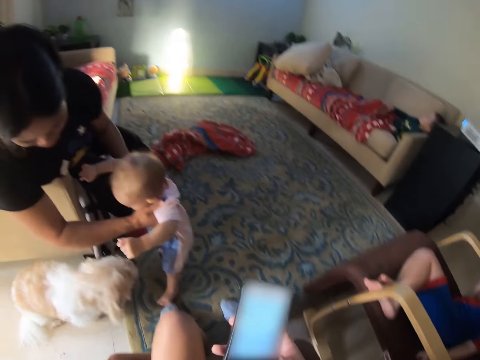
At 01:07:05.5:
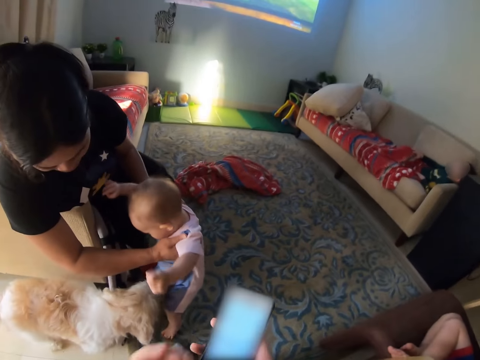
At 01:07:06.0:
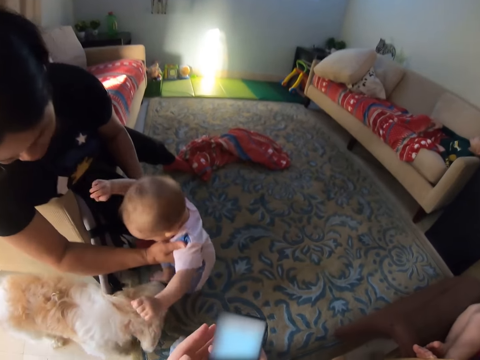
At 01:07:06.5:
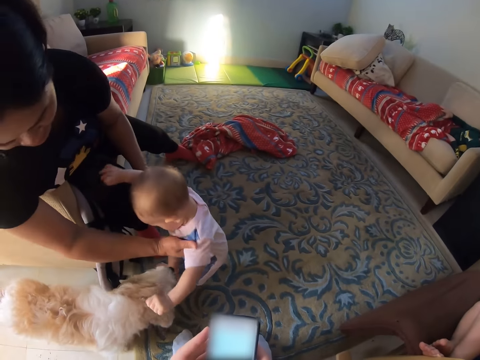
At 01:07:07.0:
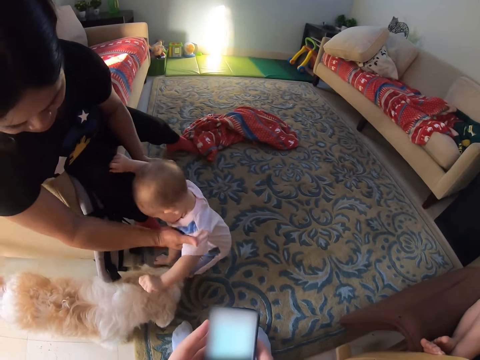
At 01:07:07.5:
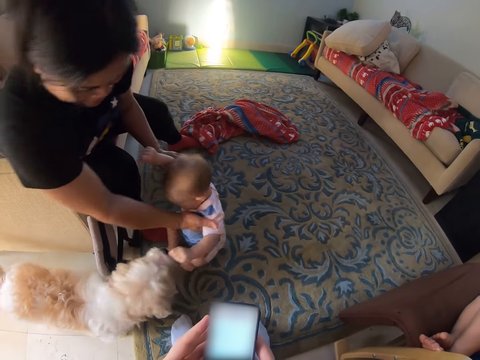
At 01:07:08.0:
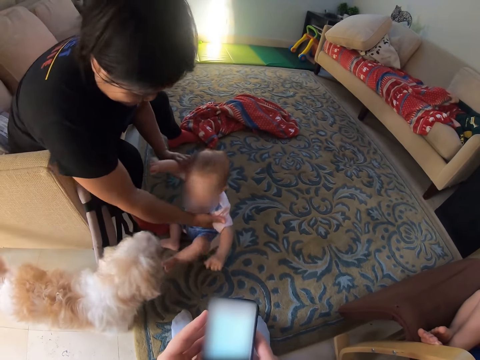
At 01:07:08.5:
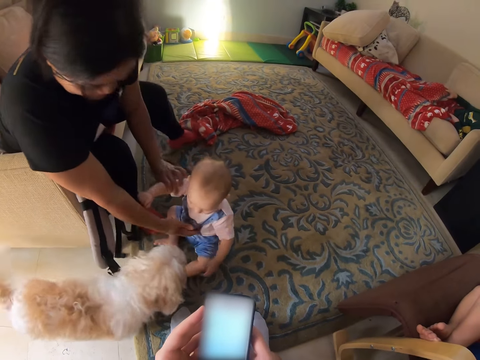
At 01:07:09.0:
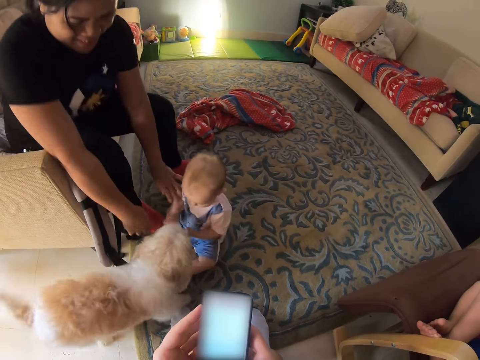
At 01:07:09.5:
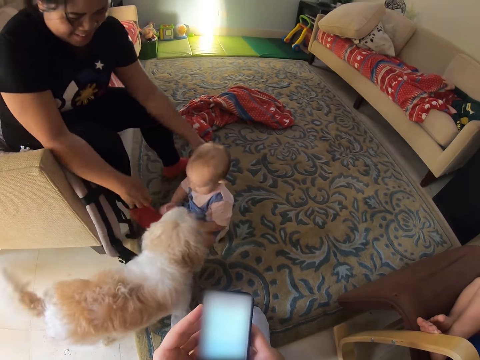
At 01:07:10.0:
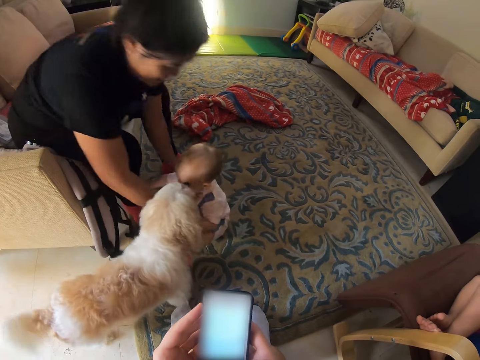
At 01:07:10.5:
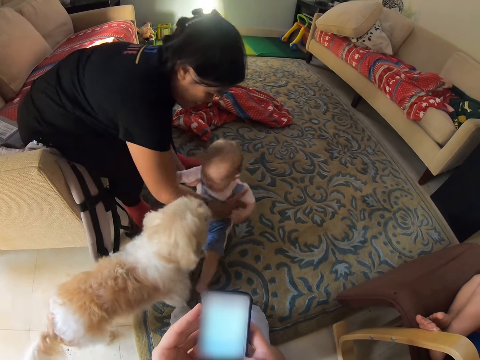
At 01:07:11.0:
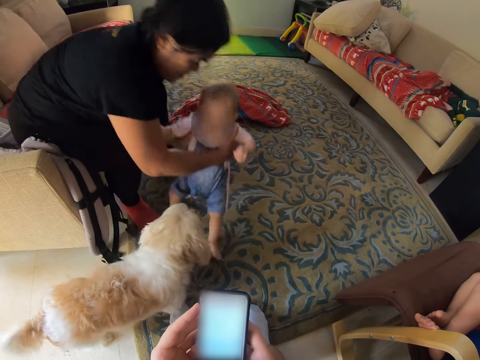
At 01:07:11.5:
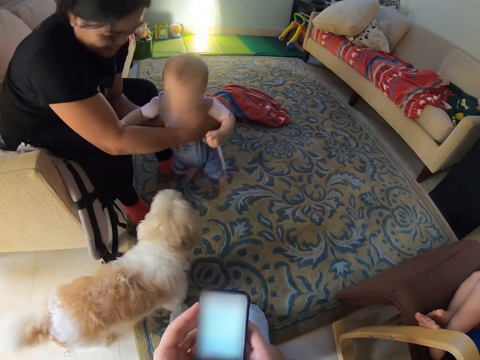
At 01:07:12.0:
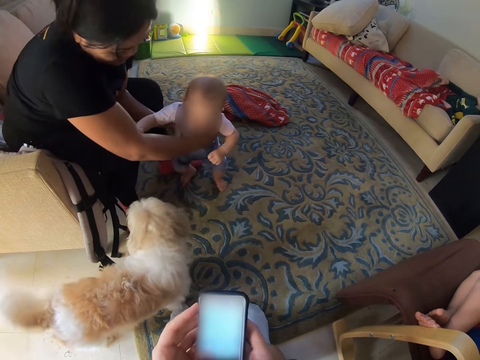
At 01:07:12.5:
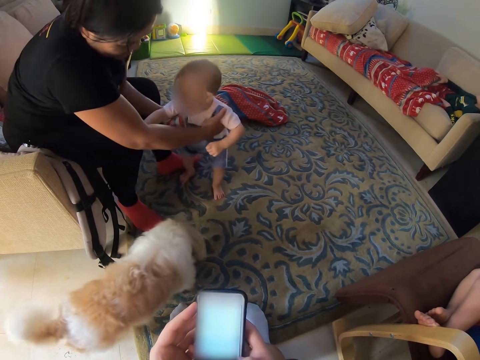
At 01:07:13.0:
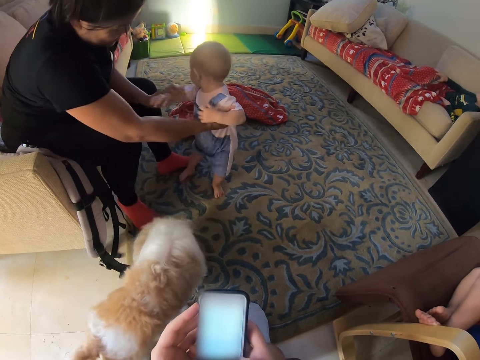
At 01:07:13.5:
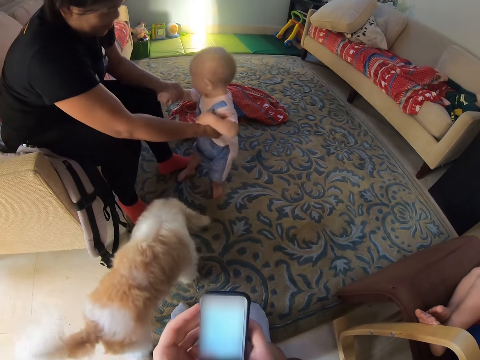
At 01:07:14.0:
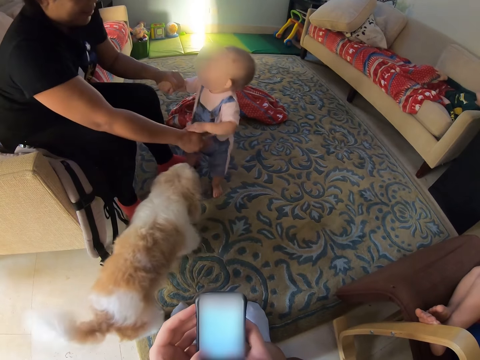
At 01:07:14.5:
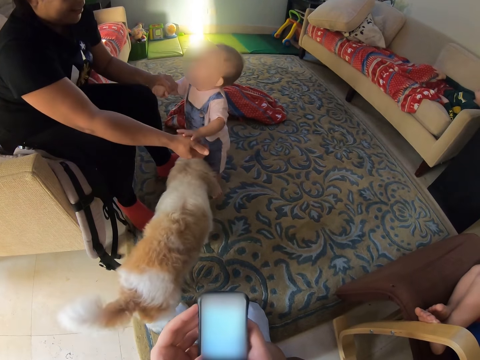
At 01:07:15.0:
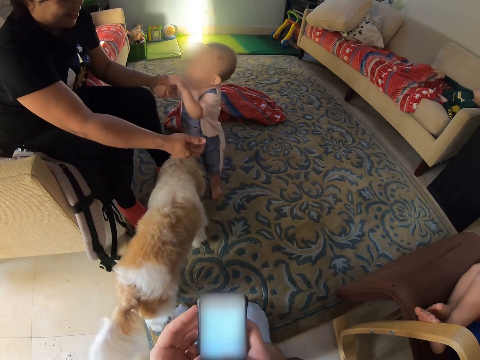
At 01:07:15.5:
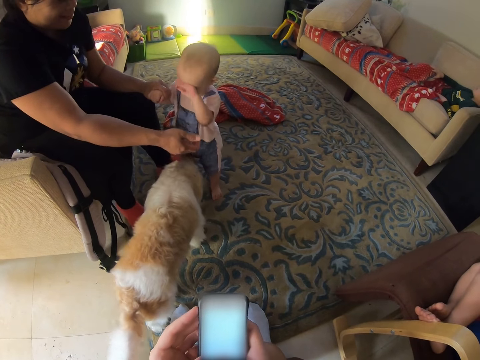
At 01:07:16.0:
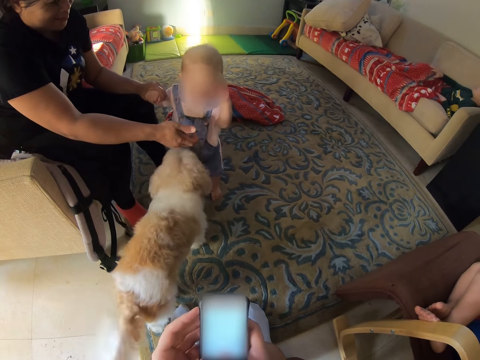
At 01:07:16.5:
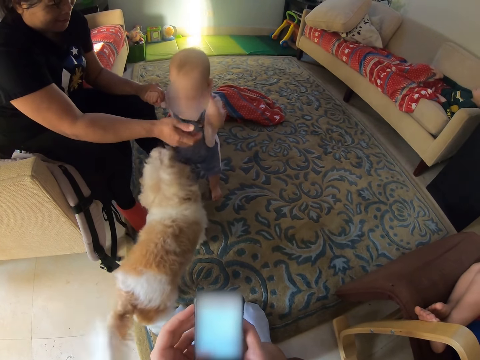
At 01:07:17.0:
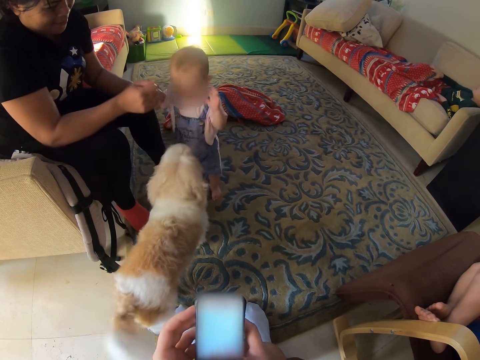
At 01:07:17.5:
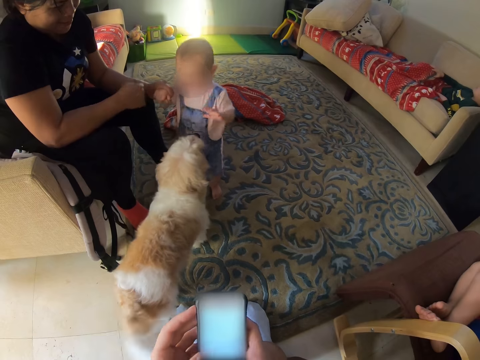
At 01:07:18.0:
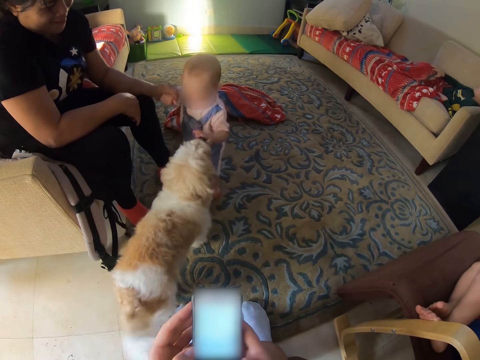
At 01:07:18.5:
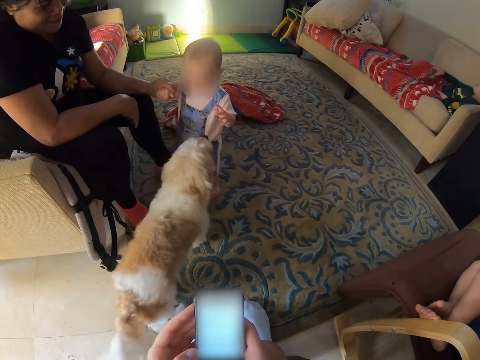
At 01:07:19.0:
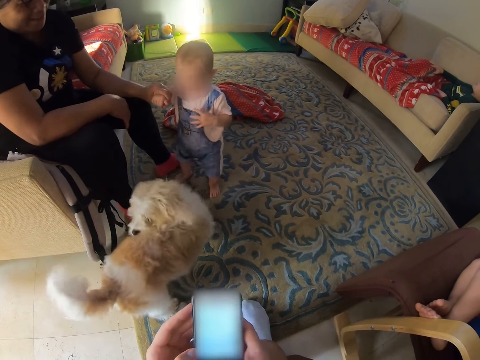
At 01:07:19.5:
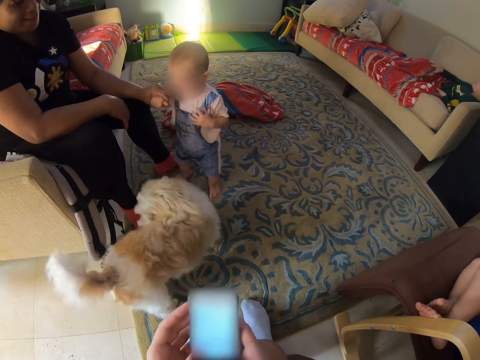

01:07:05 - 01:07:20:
A person sits on the floor. The camera wearer puts the baby down. Another person carries and sits the first person. The camera wearer holds the baby's hand.

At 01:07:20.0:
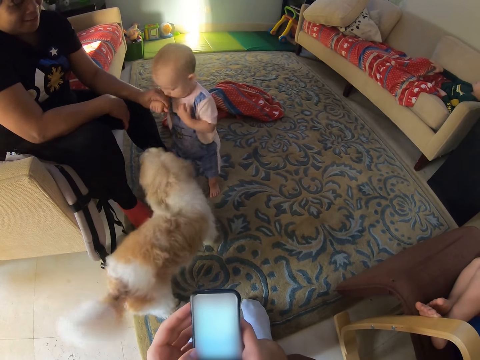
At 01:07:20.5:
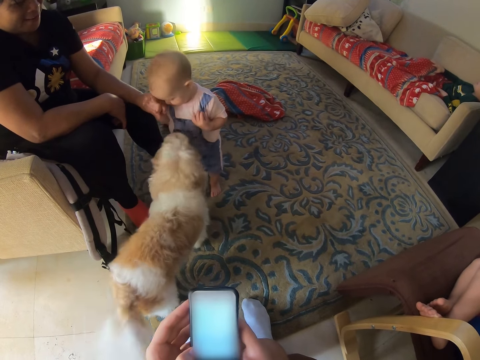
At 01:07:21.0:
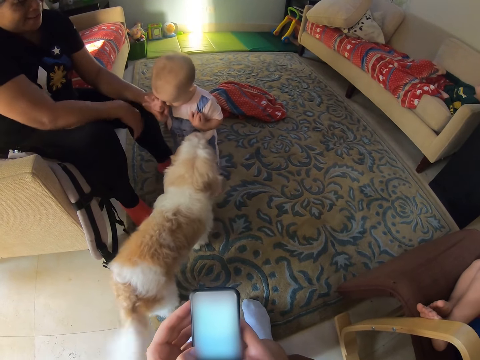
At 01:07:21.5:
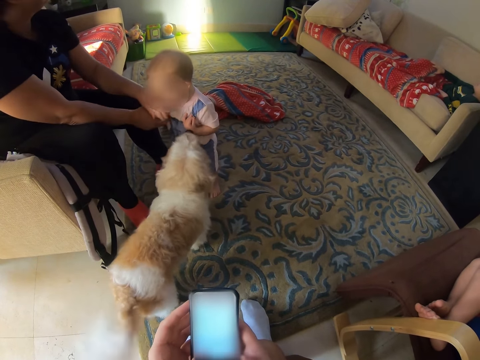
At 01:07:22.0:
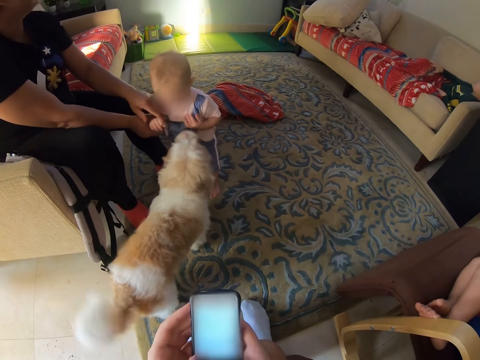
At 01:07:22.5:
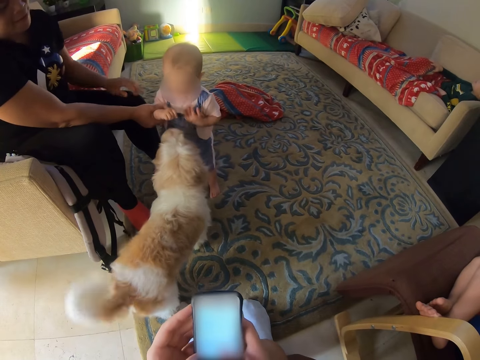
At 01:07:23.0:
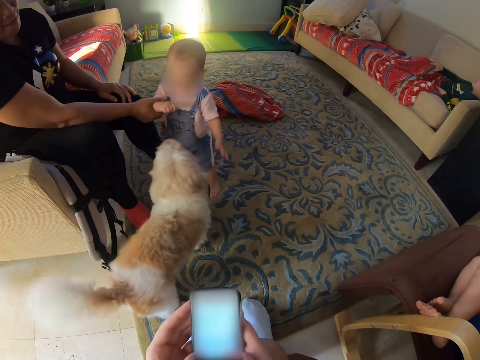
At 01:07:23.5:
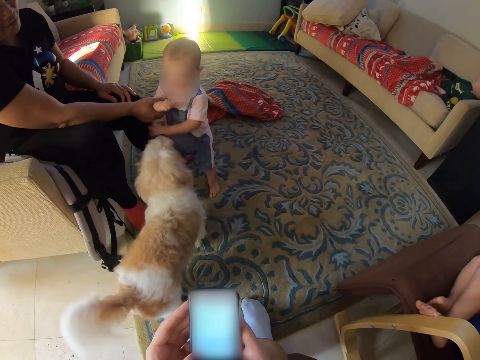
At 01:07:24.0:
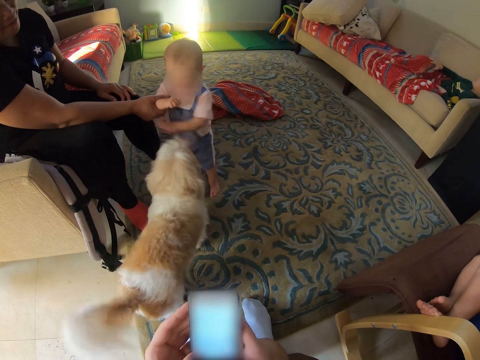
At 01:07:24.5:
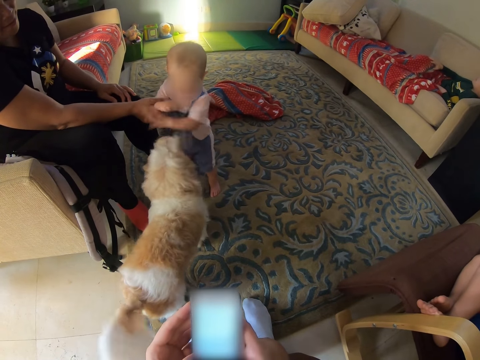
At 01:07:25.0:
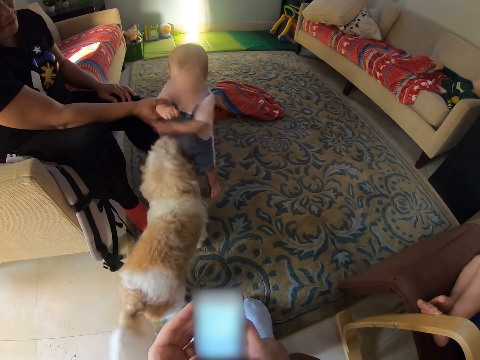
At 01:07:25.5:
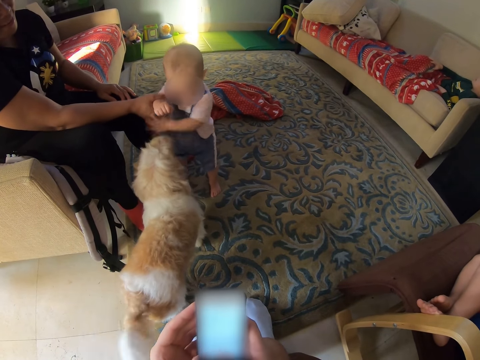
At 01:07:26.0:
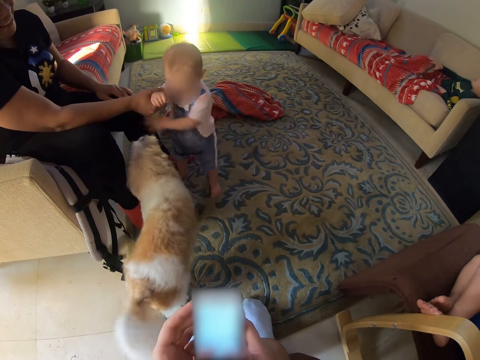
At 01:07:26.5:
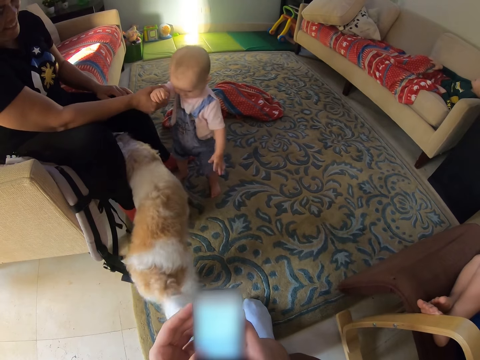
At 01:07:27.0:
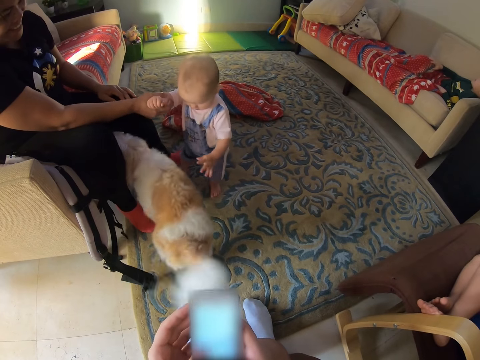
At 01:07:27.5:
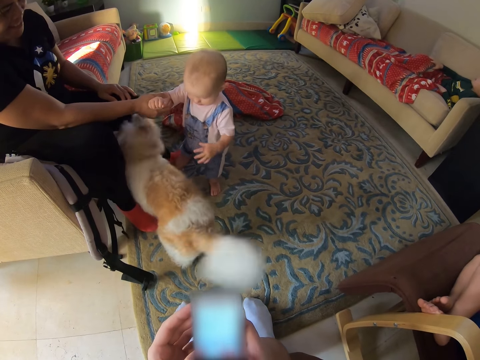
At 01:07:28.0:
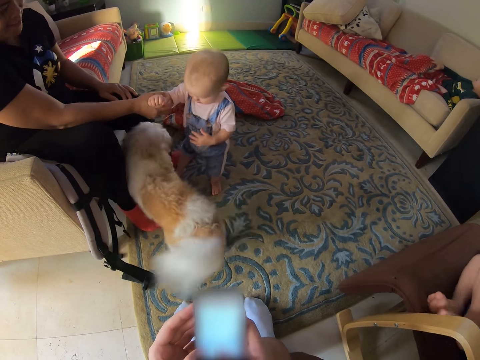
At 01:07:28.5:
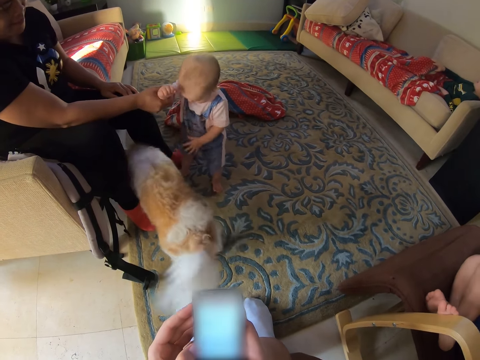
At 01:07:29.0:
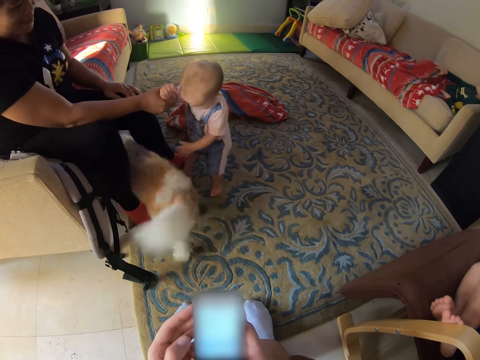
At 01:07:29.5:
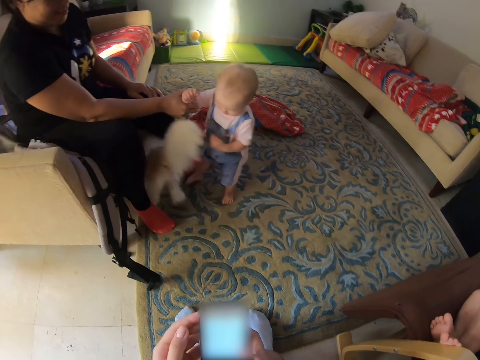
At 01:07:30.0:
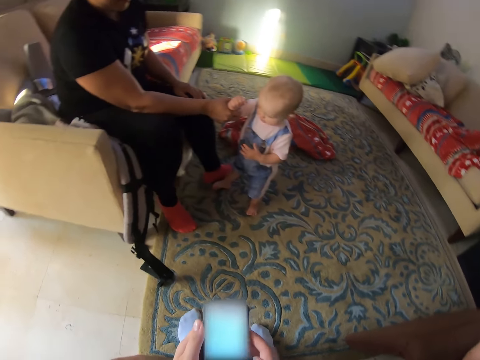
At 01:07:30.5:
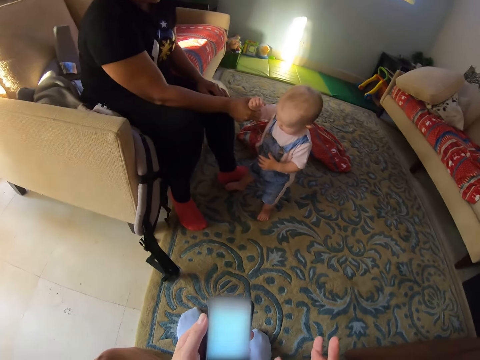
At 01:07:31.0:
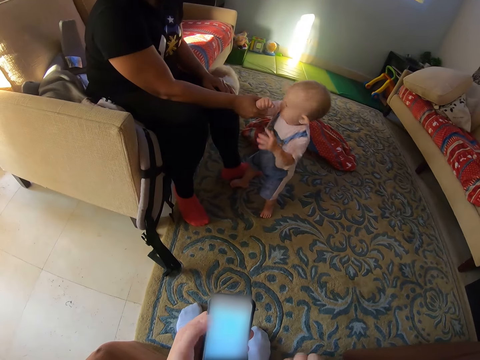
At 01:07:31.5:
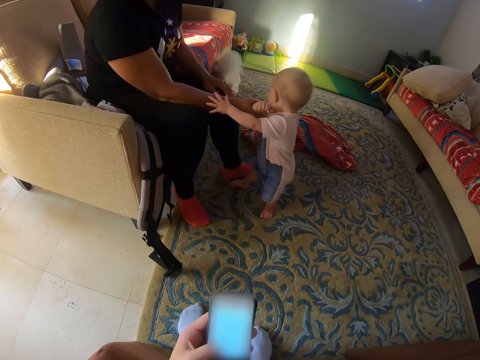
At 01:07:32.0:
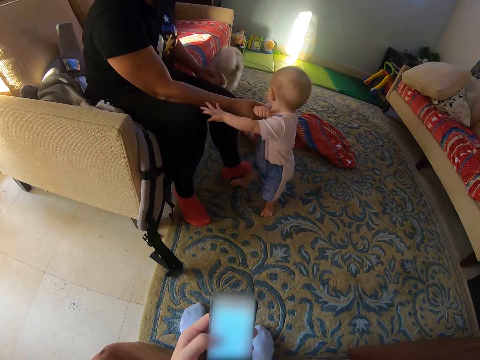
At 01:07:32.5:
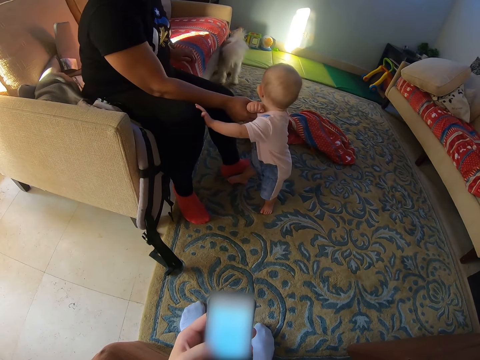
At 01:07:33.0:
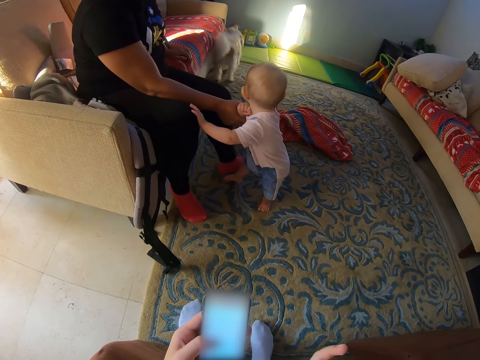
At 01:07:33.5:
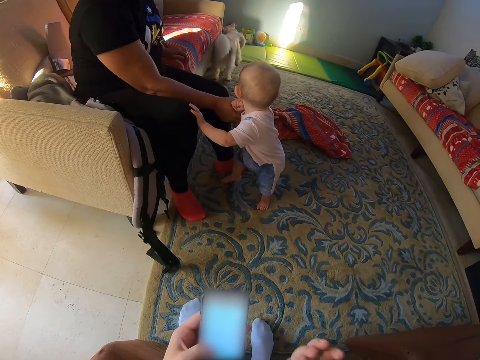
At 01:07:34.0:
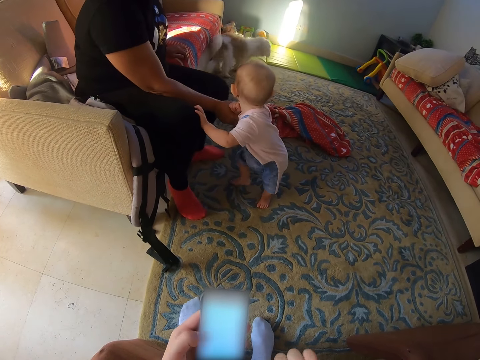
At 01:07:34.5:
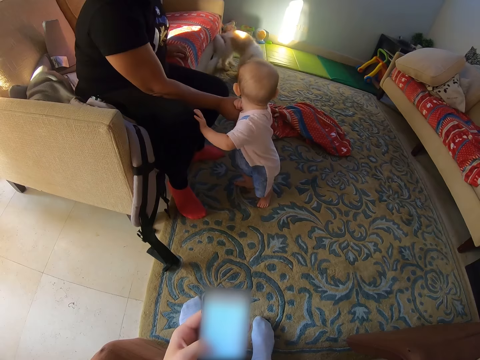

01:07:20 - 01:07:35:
The camera wearer moves his fingers.
